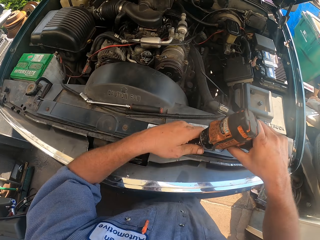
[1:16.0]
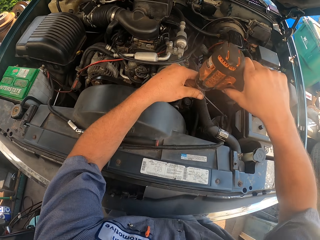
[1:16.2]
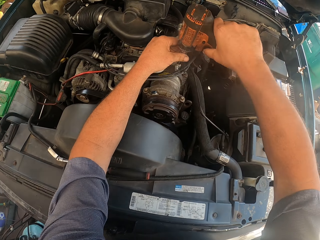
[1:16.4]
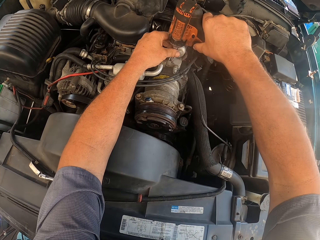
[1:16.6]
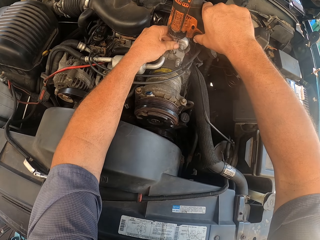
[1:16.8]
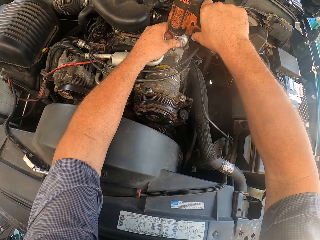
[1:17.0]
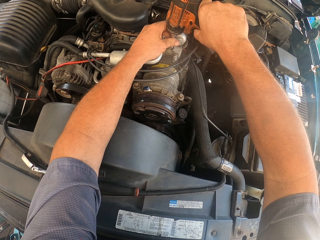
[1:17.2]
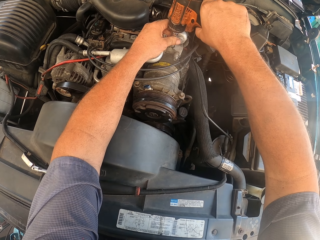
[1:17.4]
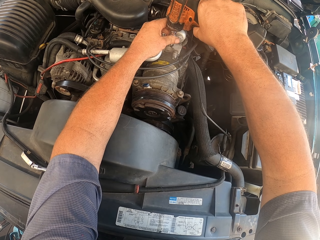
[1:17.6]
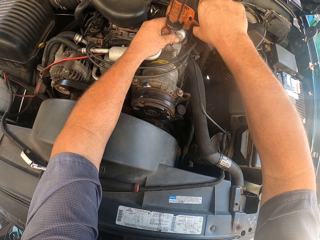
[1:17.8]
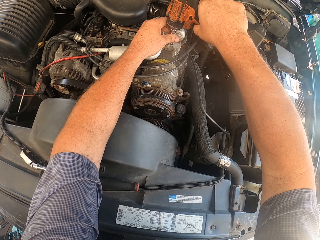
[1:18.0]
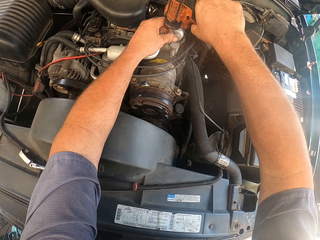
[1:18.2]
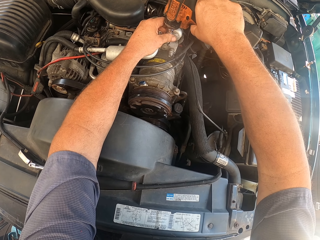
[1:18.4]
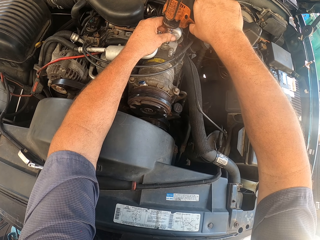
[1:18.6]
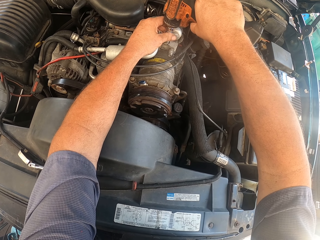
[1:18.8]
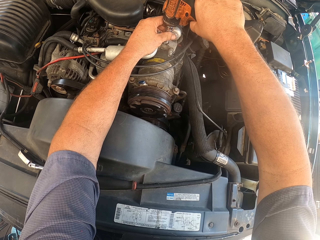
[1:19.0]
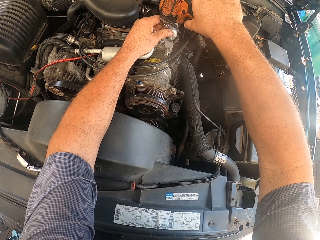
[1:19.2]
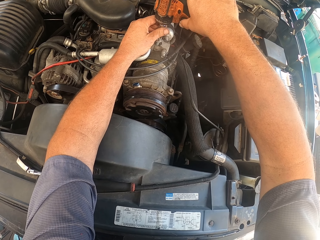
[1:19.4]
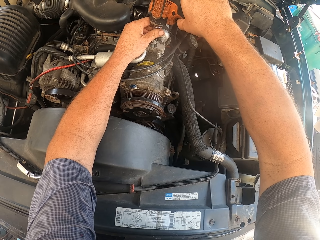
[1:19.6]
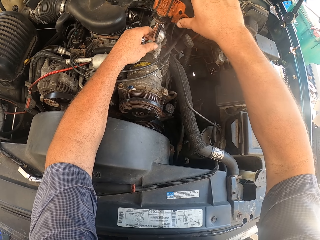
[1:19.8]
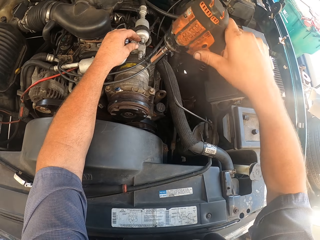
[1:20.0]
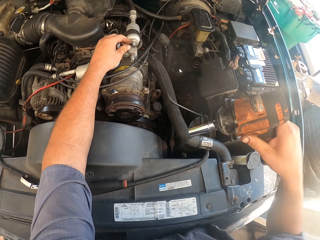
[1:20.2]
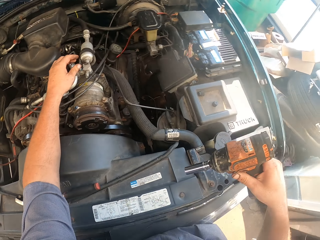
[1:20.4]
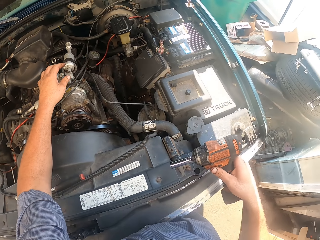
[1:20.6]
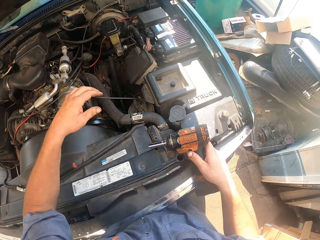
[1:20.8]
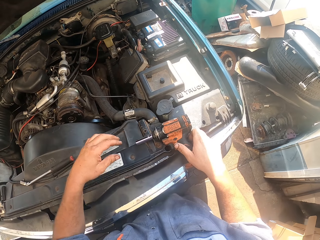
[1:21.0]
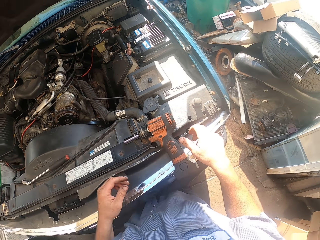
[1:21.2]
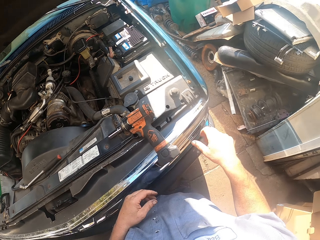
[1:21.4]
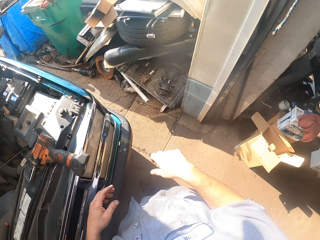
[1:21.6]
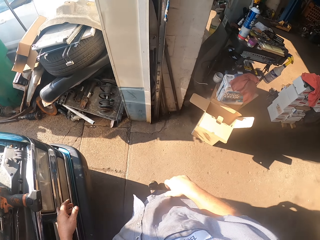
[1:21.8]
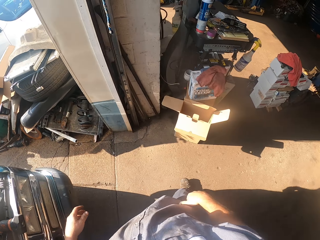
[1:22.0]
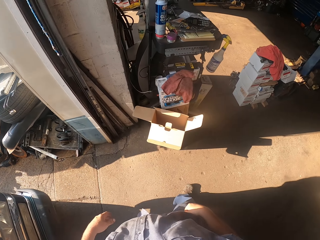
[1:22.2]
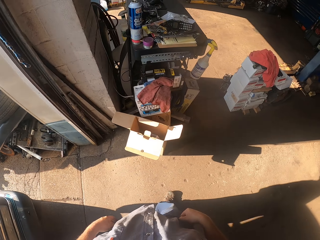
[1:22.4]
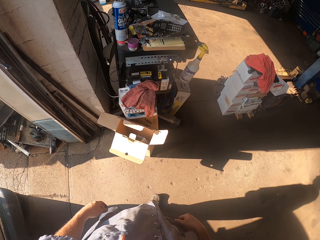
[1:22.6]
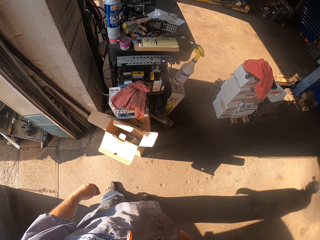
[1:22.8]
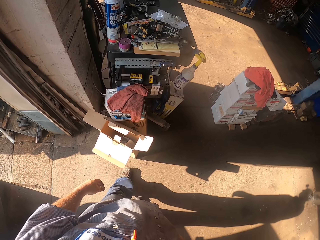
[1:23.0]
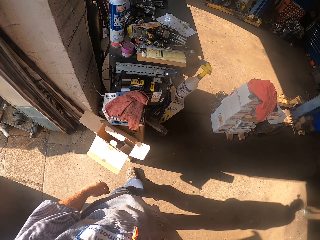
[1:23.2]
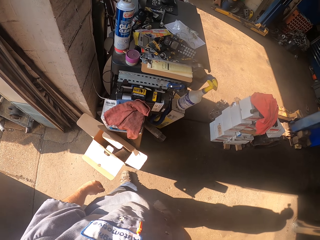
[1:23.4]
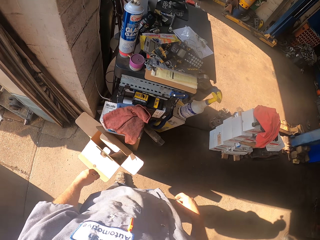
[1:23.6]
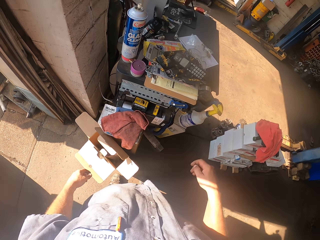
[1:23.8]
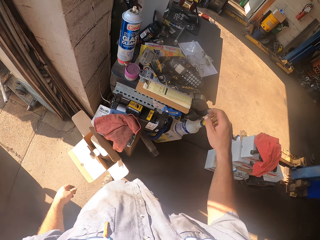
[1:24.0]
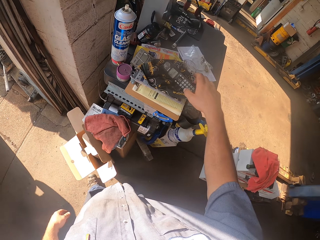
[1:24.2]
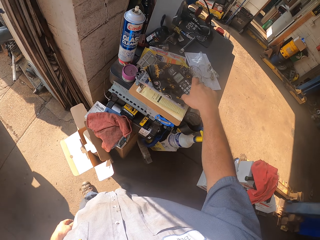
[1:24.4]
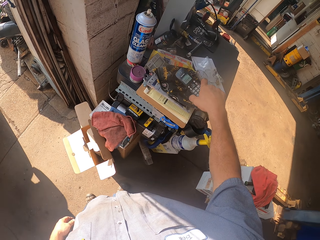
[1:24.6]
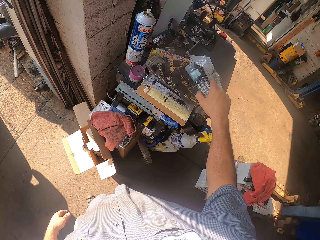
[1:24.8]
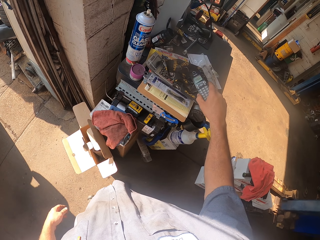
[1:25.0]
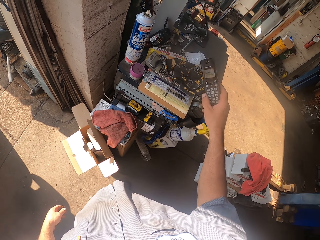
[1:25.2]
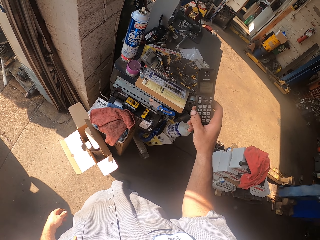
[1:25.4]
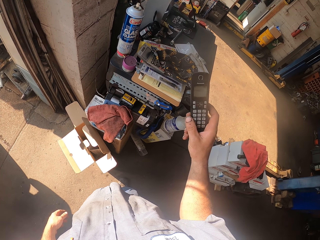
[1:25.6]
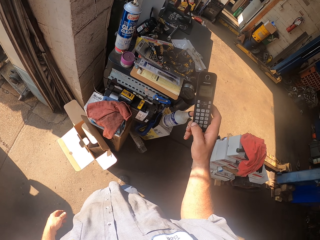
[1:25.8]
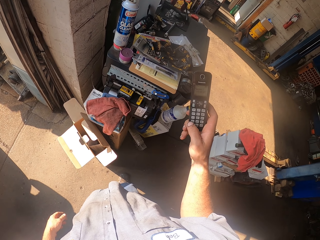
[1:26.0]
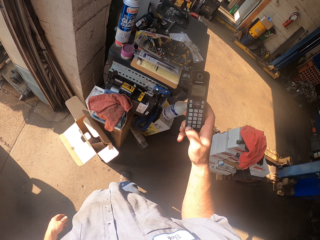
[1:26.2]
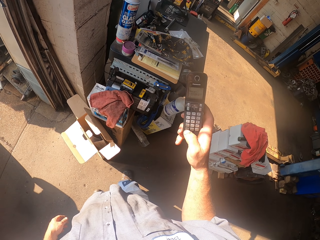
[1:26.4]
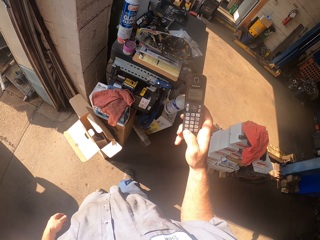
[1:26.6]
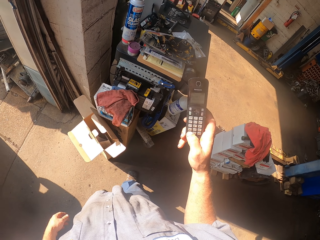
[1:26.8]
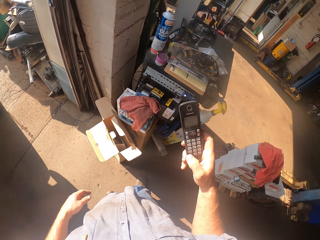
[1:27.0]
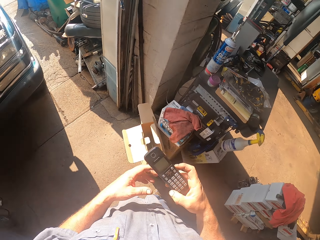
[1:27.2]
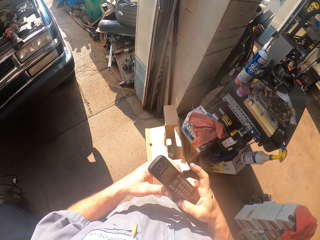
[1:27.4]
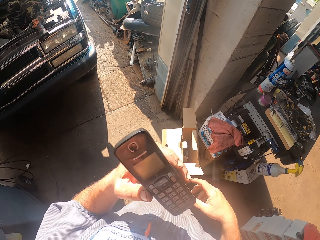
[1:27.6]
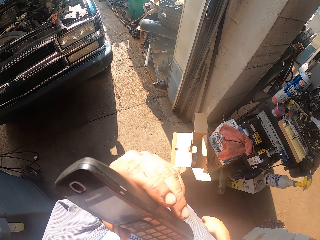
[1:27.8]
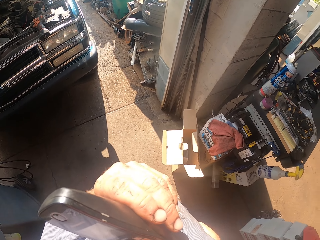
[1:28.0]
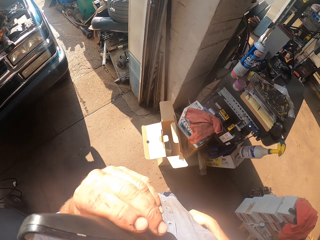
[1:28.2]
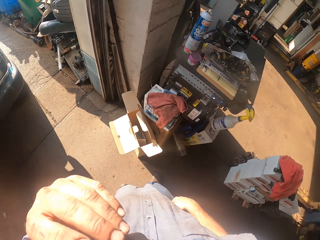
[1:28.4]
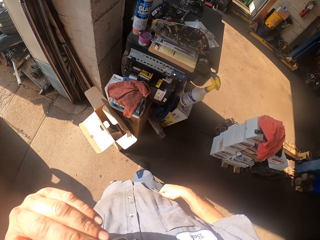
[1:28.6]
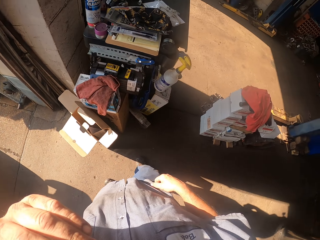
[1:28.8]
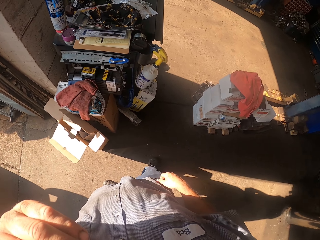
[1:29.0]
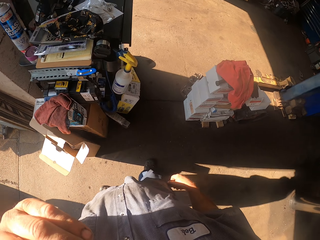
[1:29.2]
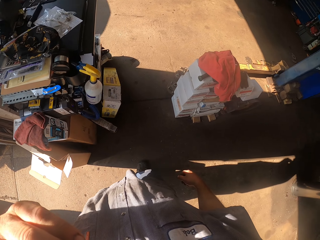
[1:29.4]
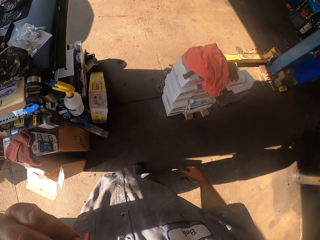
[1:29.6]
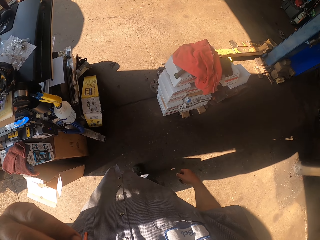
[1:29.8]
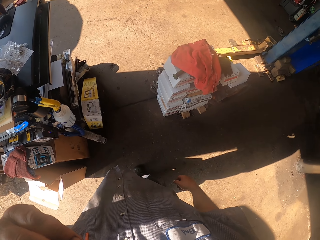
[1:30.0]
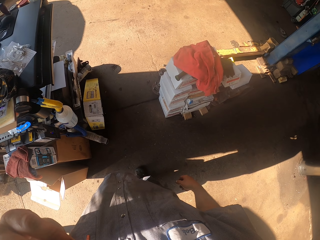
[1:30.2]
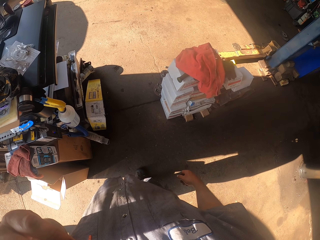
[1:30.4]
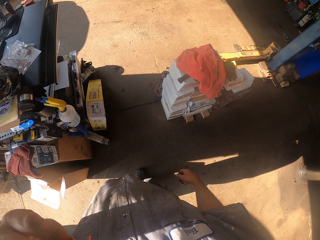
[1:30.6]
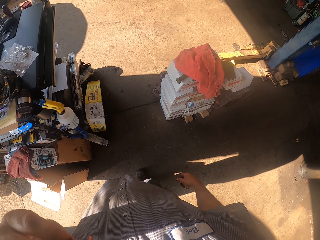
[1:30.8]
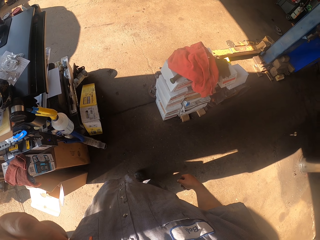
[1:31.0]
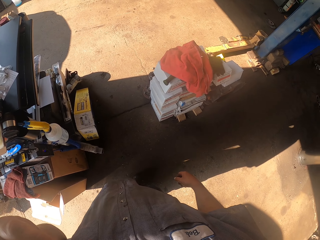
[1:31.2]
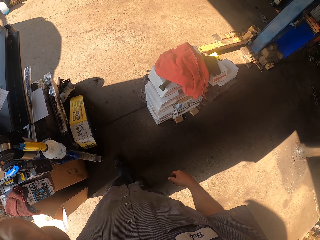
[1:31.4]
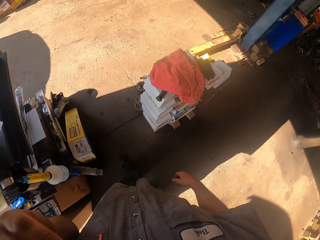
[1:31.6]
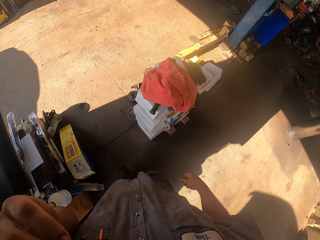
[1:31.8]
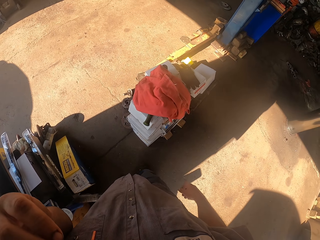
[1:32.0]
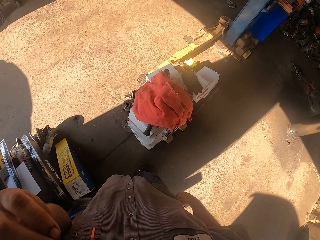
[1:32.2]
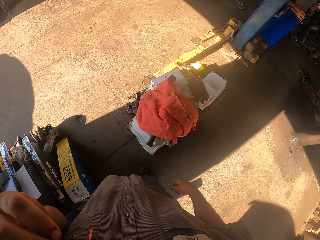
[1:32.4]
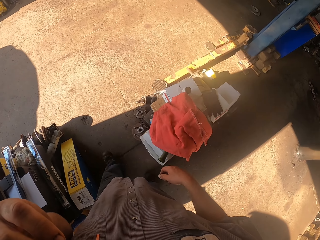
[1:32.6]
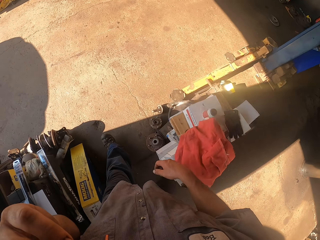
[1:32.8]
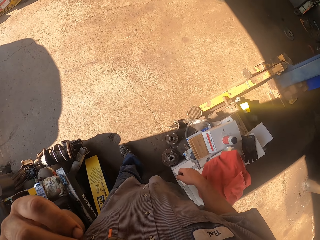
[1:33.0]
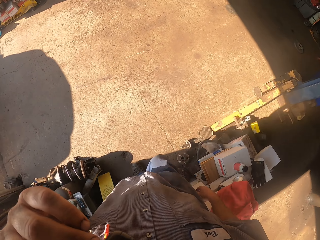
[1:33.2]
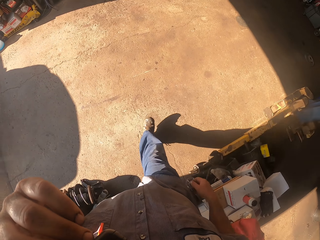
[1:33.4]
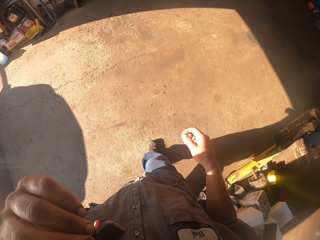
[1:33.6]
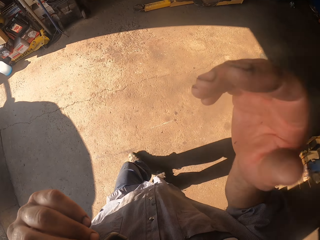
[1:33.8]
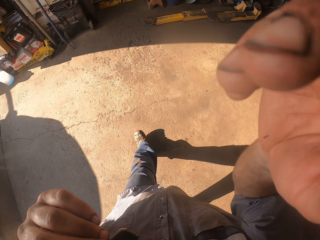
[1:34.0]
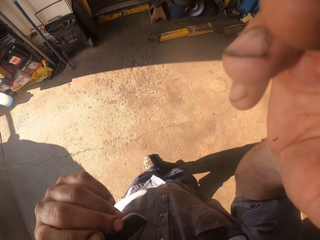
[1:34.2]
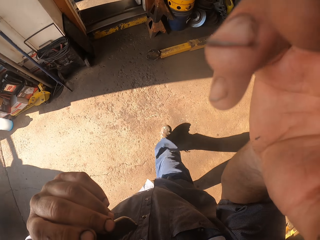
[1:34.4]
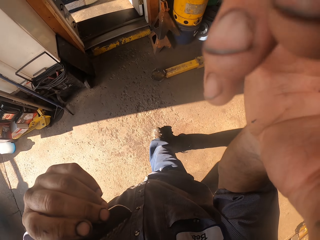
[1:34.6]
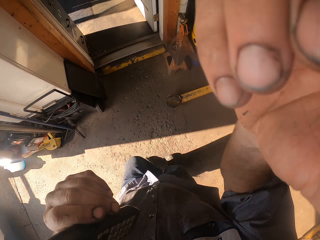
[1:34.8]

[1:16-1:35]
The camera wearer fixes a nut on the car engine. He loosens a bolt with a drill. He puts down the power drill bit. He picks up a cellphone or landline phone from the table. He switches the landline phone to the other hand. He calls an unknown person. He puts the landline phone on his ear. He adjusts his camera.
